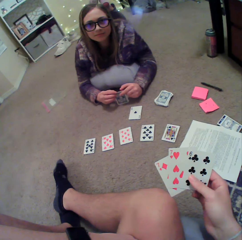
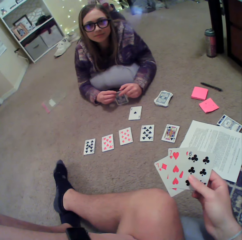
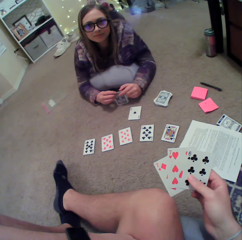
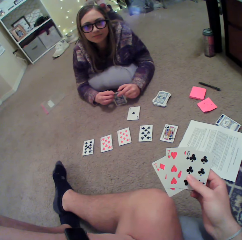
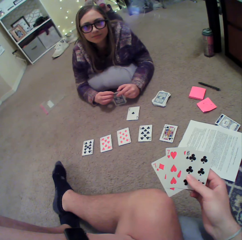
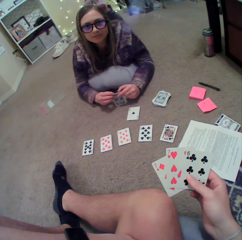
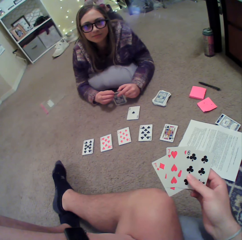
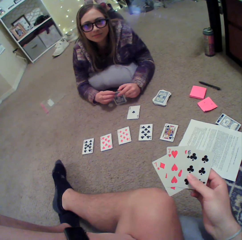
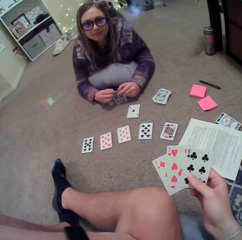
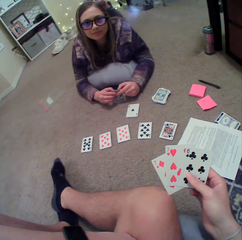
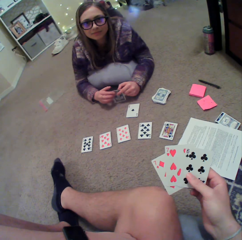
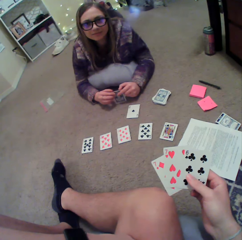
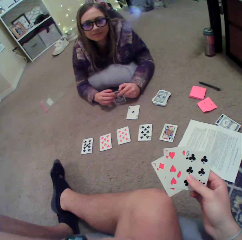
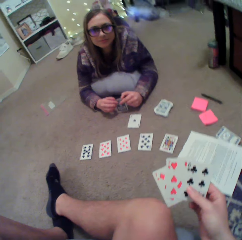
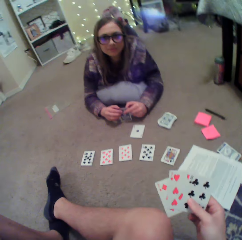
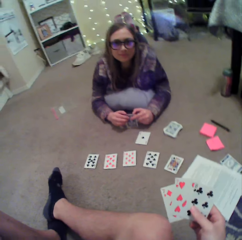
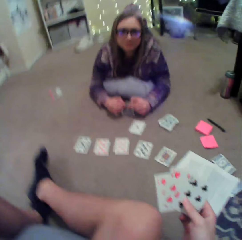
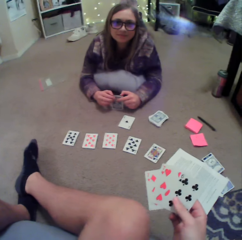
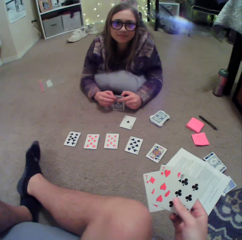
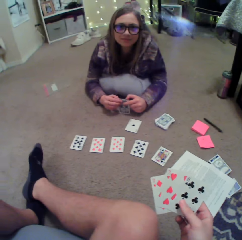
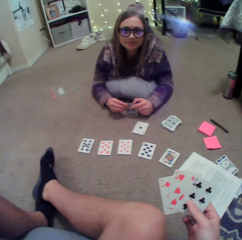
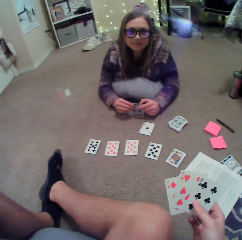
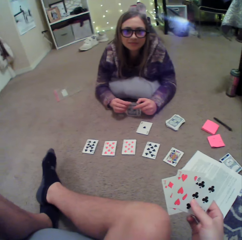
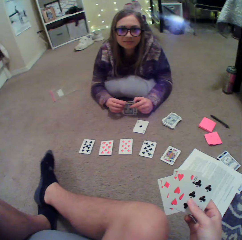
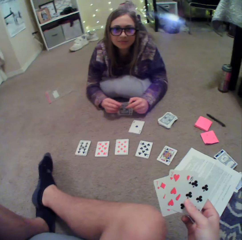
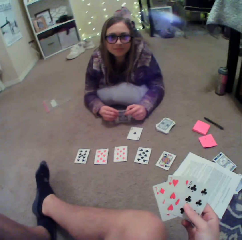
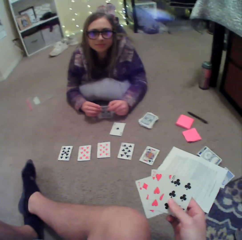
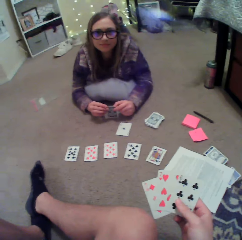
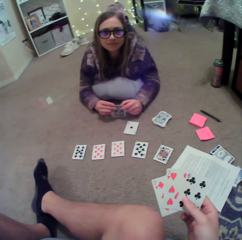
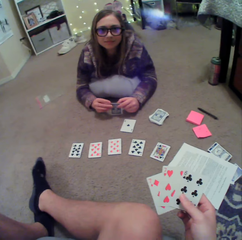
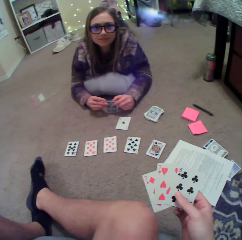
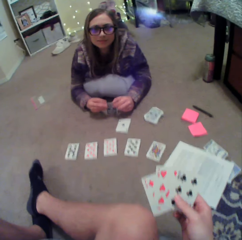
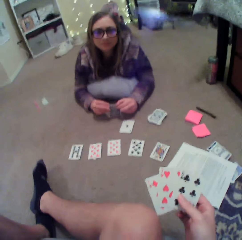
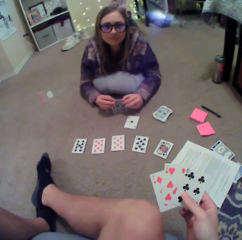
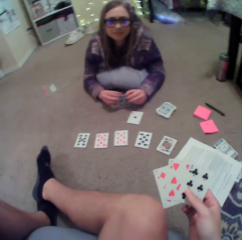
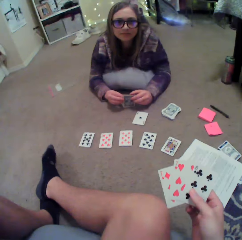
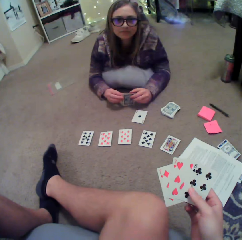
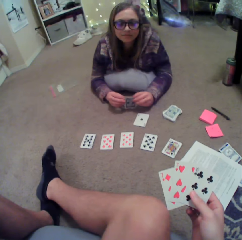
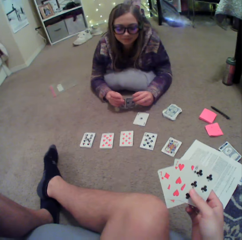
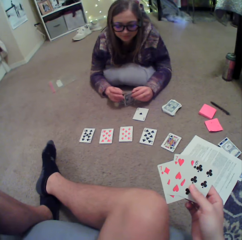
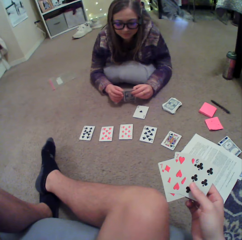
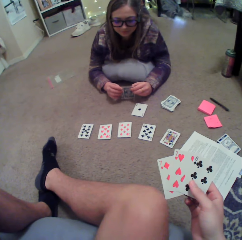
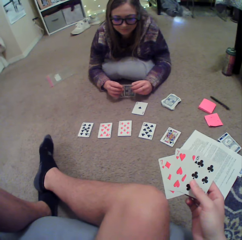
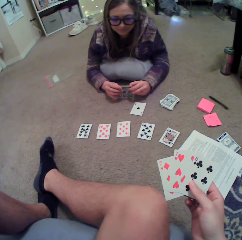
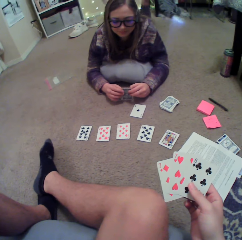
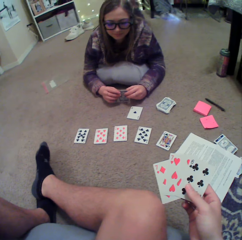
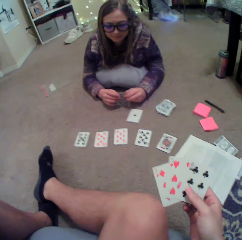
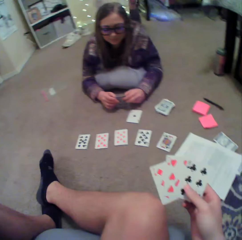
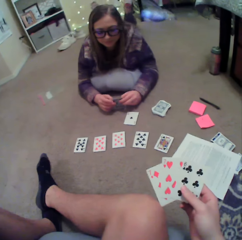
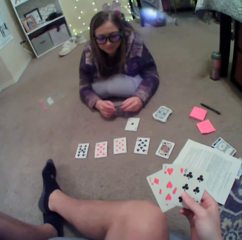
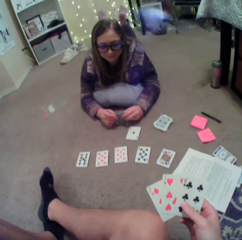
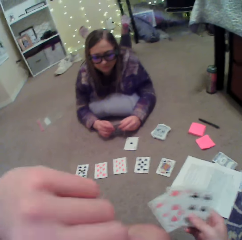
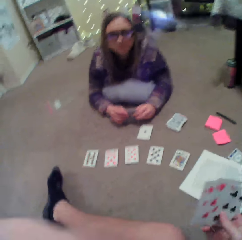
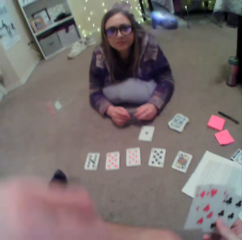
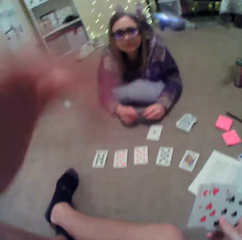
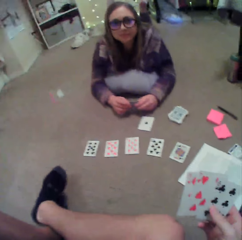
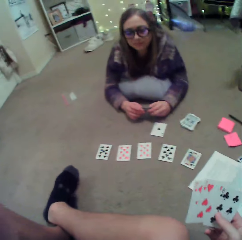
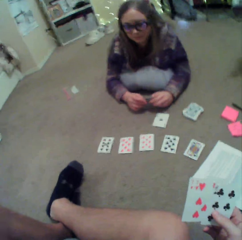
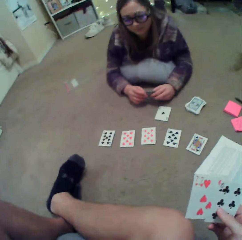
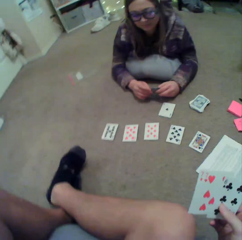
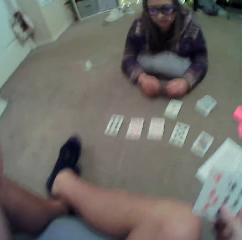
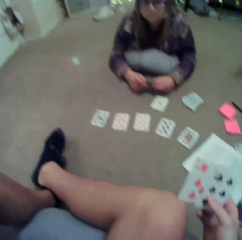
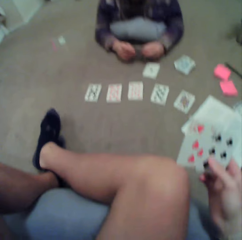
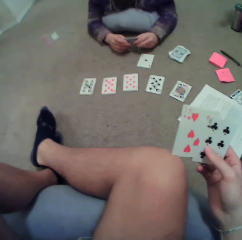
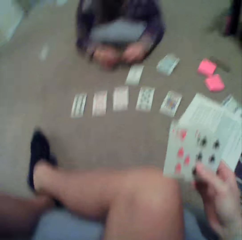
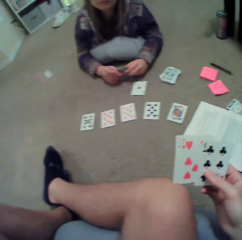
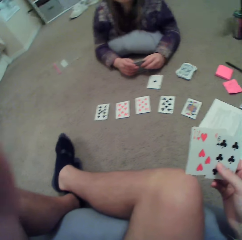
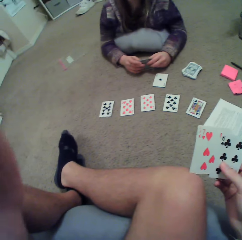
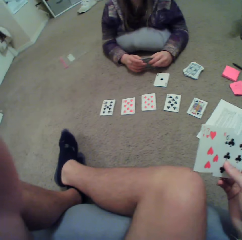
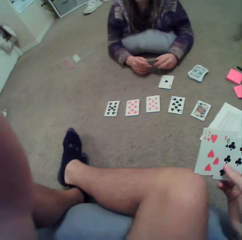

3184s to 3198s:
The camera wearer shakes his leg. He lifts his hand.

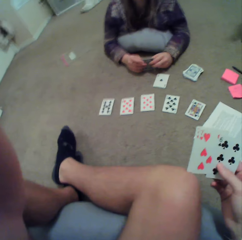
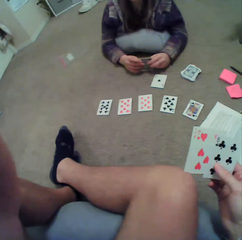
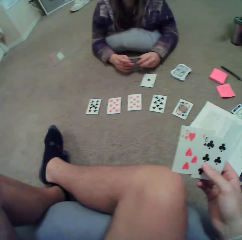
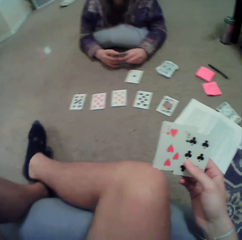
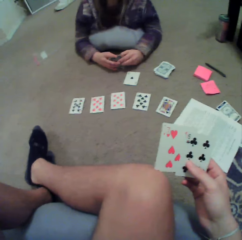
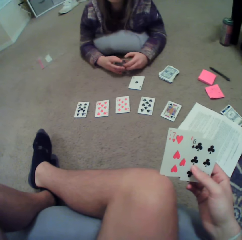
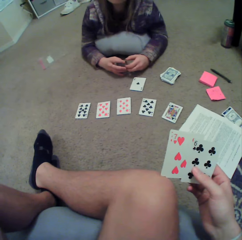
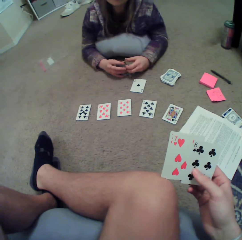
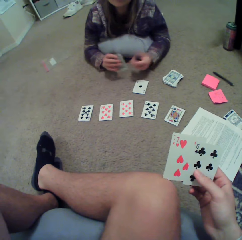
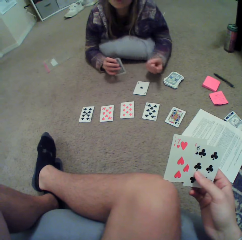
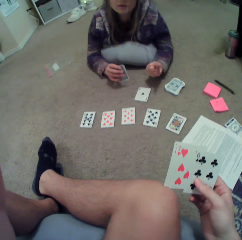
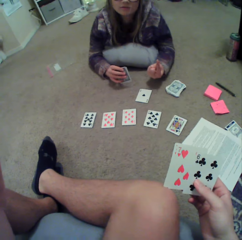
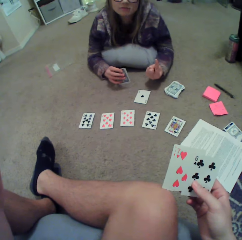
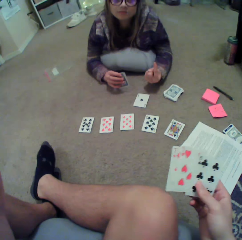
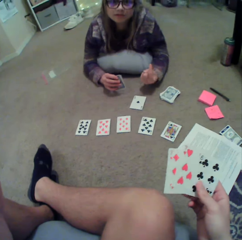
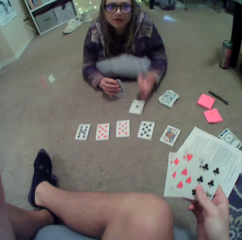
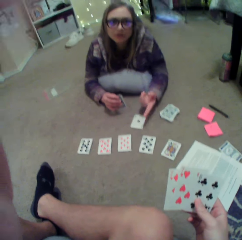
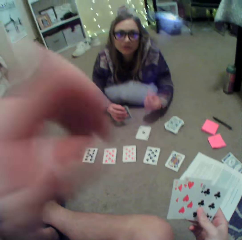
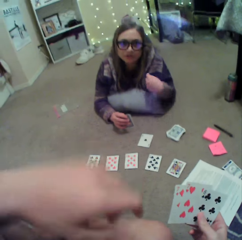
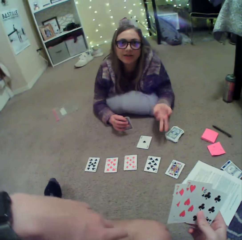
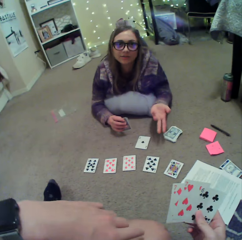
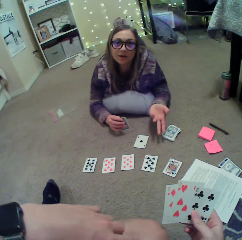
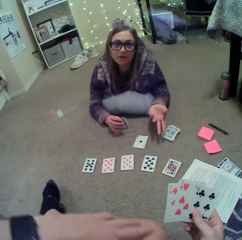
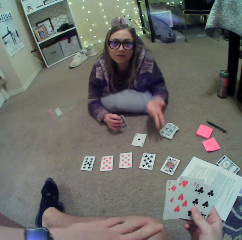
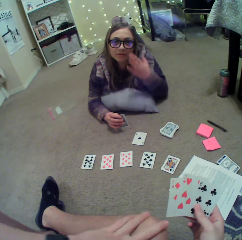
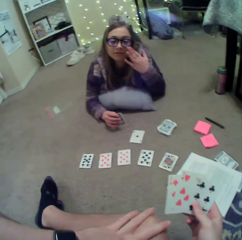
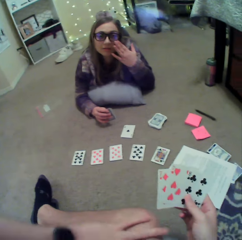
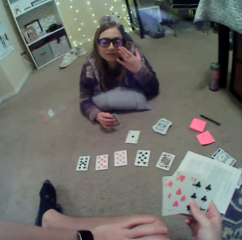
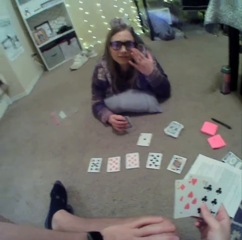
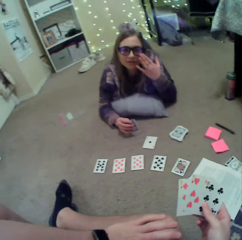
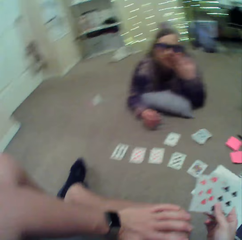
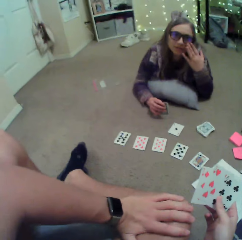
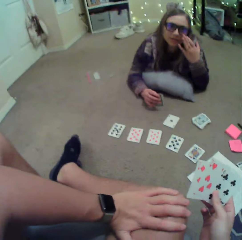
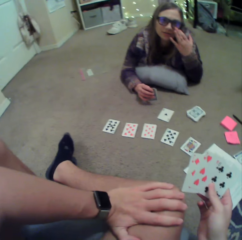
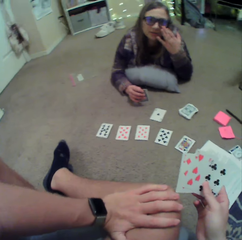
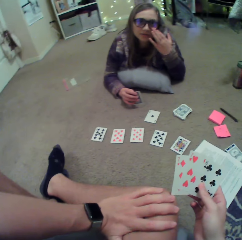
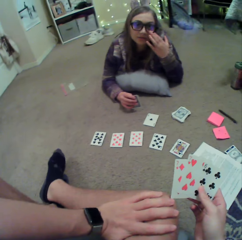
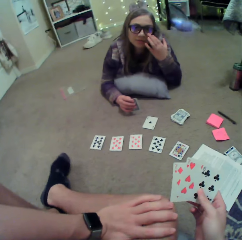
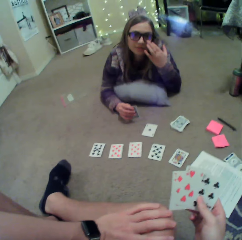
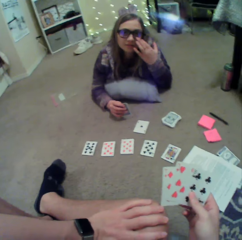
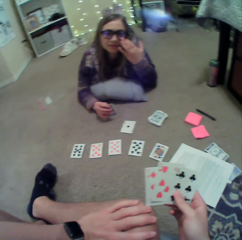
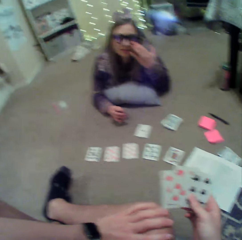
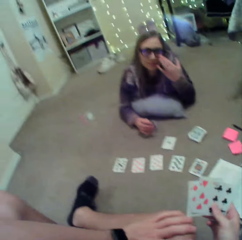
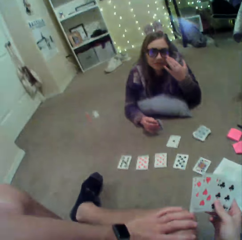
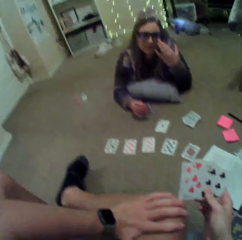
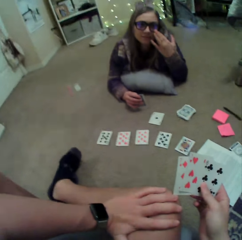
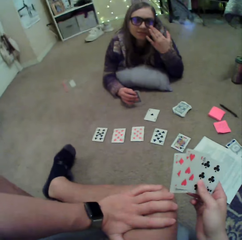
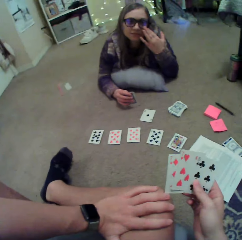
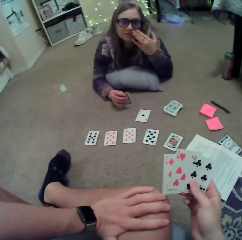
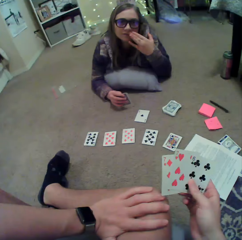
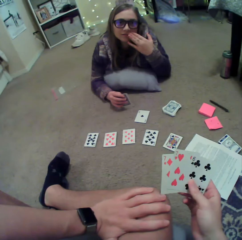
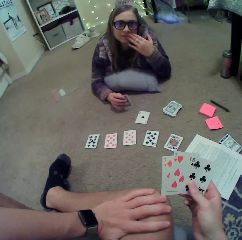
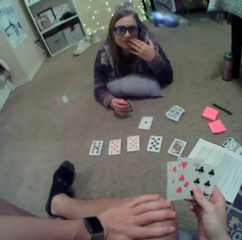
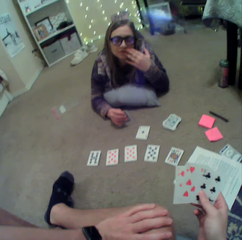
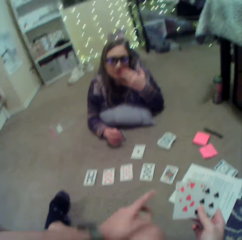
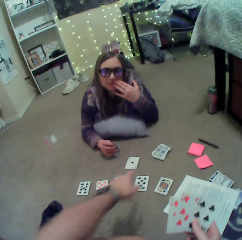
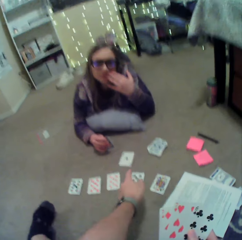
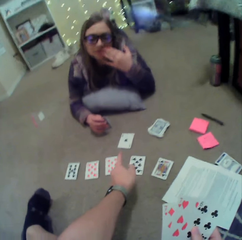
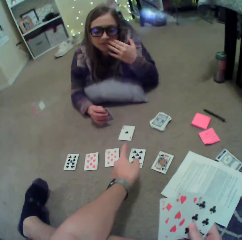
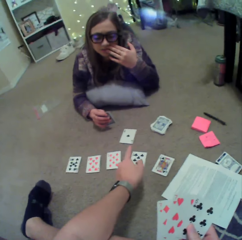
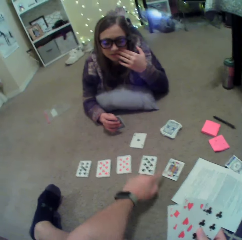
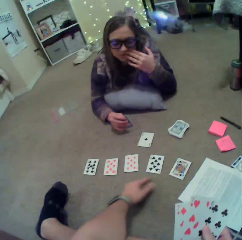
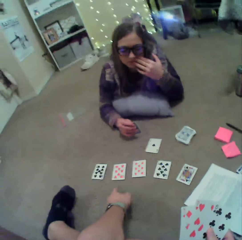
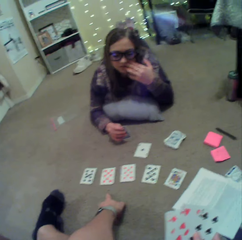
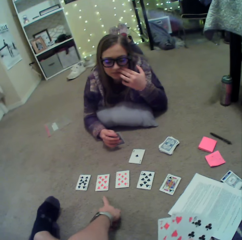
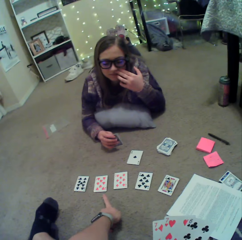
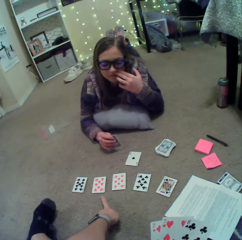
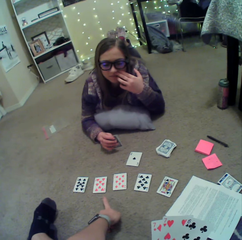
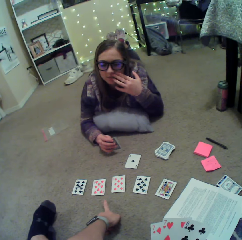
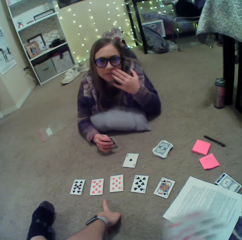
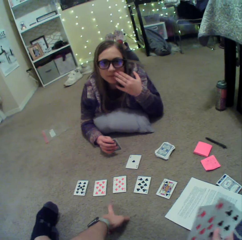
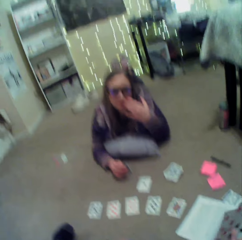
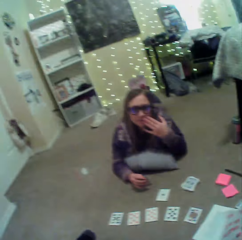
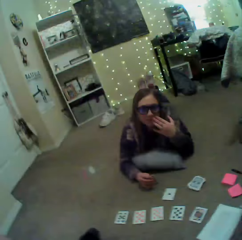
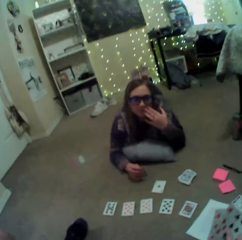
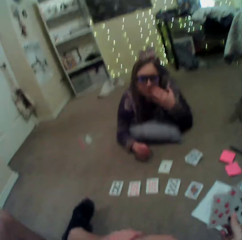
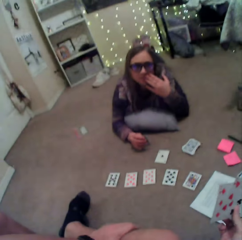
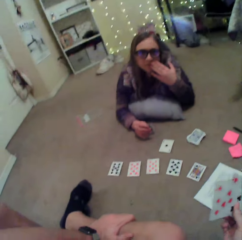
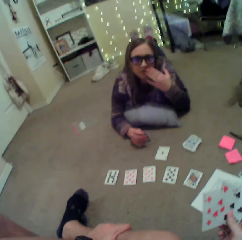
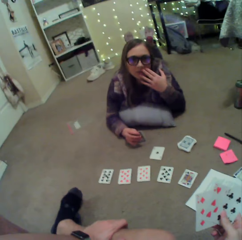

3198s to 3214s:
A lady points. She gestures with her hand. The camera wearer puts down his hand. The lady touches her spectacles. The camera wearer points at the cards.
